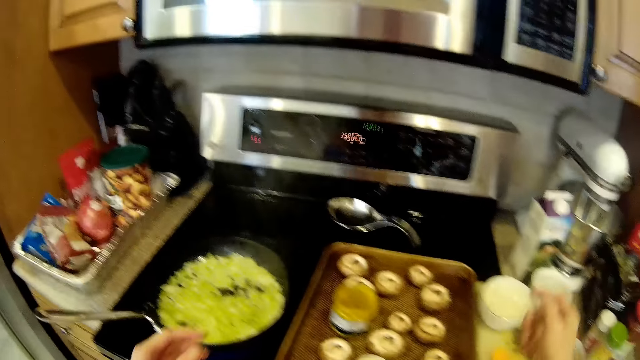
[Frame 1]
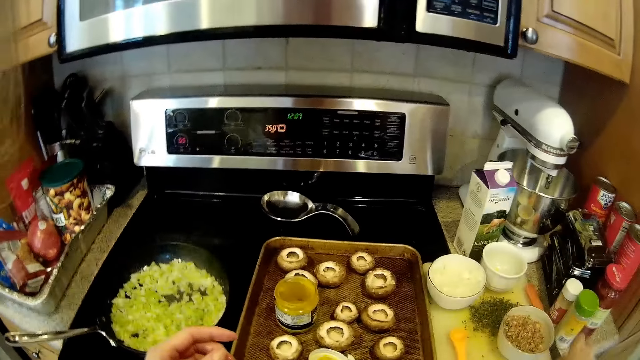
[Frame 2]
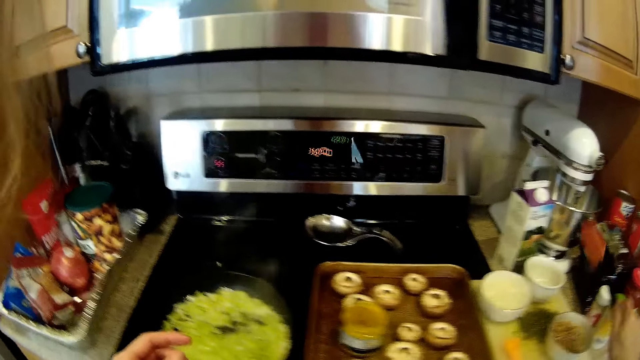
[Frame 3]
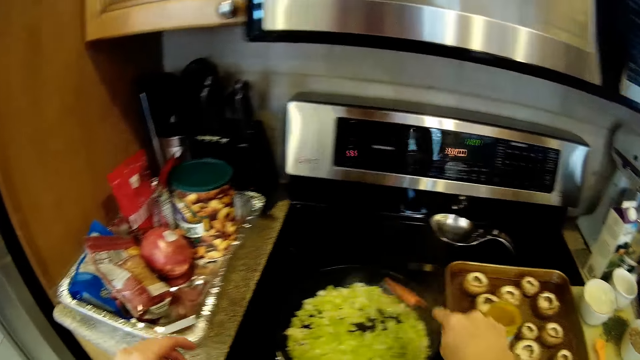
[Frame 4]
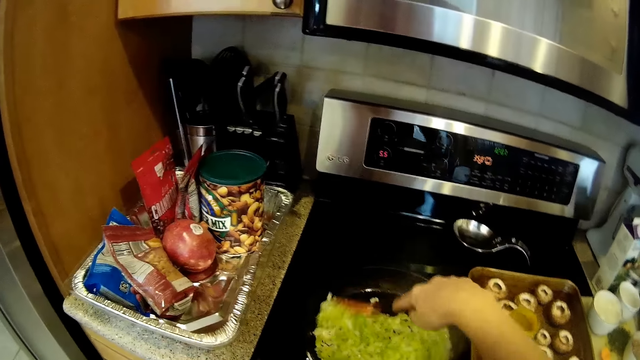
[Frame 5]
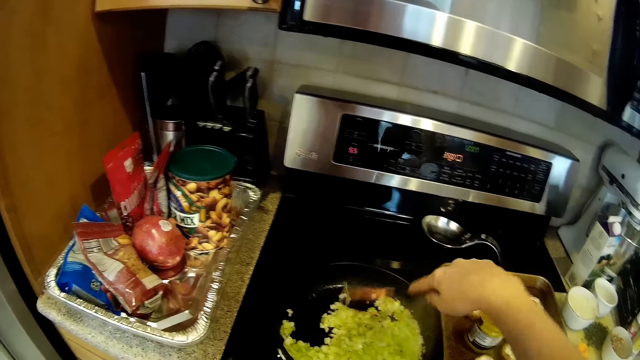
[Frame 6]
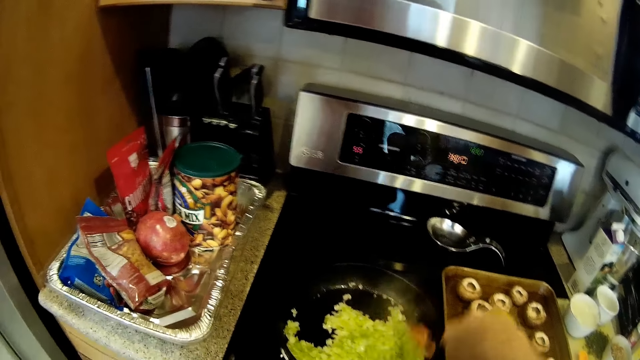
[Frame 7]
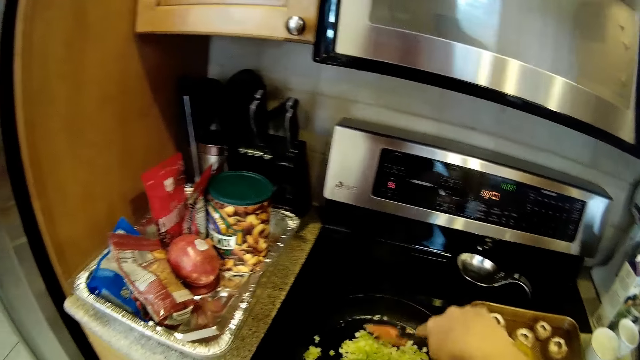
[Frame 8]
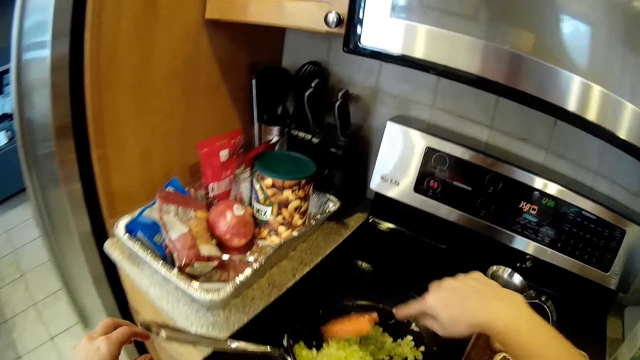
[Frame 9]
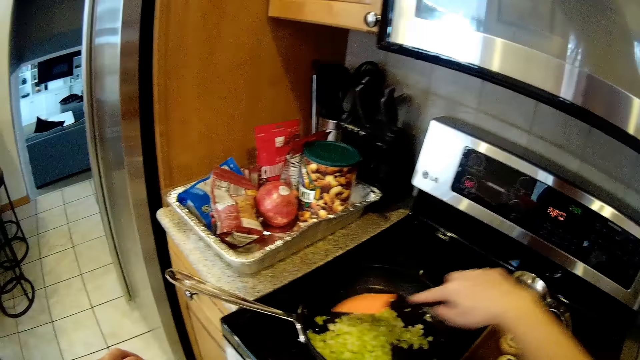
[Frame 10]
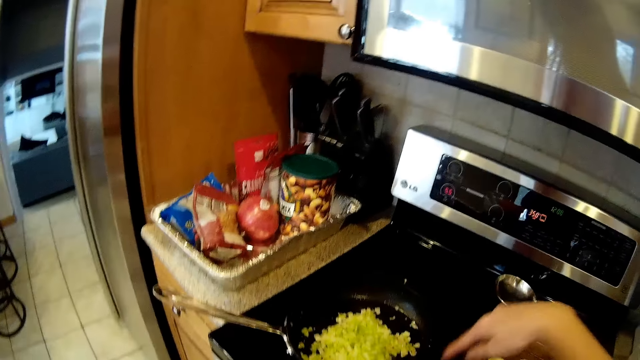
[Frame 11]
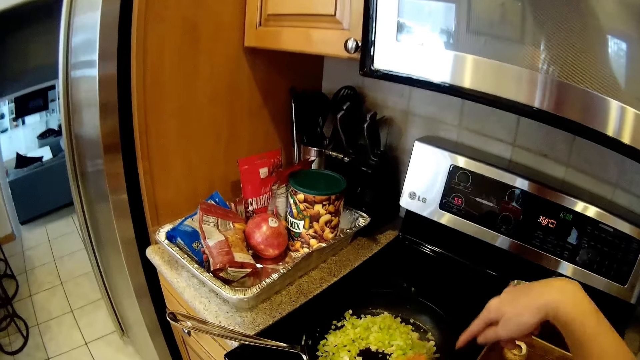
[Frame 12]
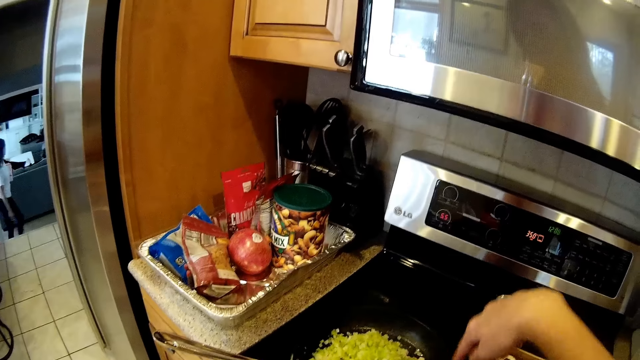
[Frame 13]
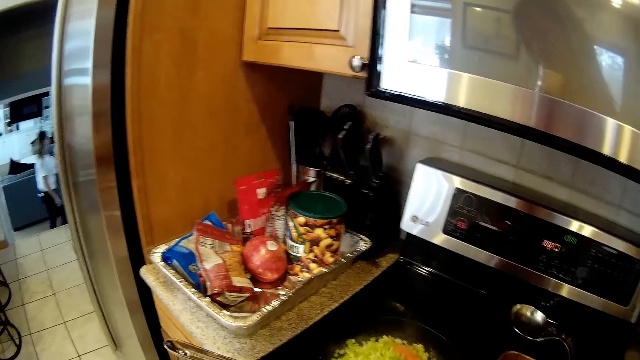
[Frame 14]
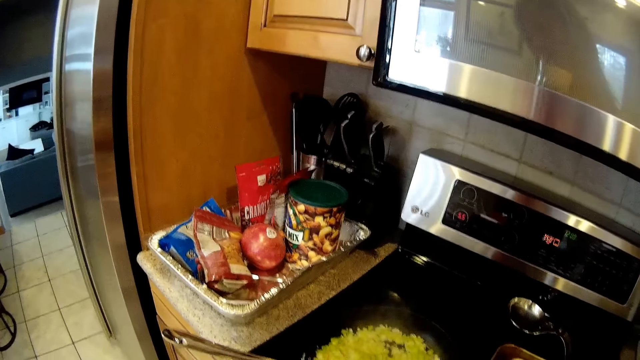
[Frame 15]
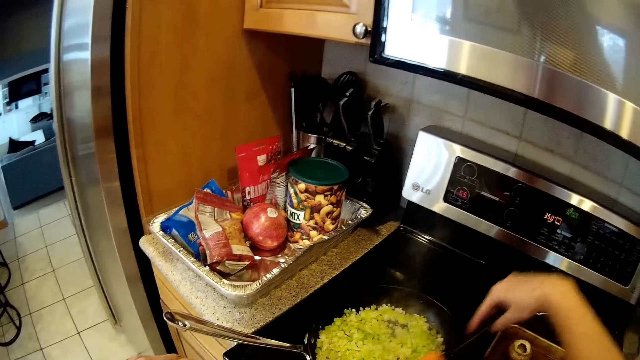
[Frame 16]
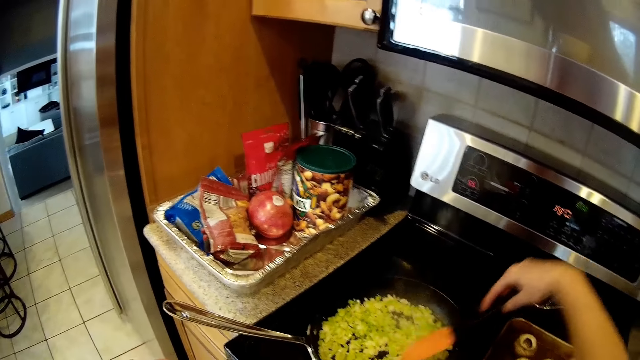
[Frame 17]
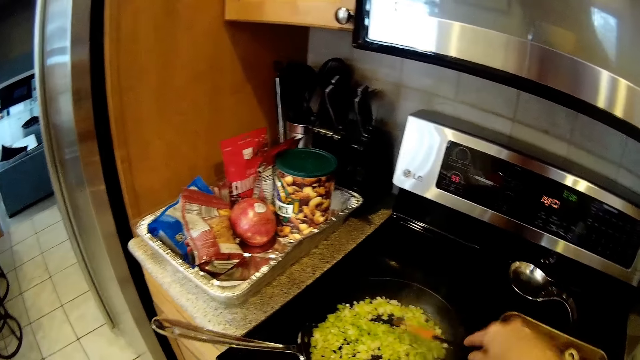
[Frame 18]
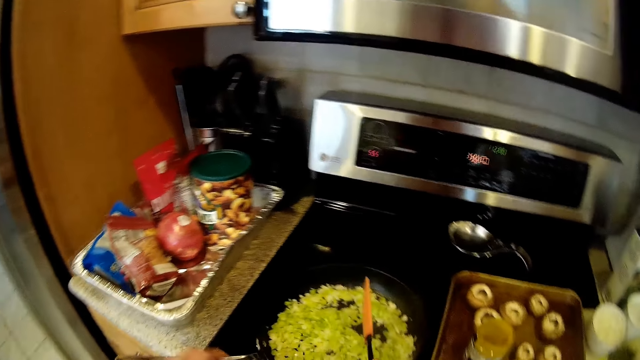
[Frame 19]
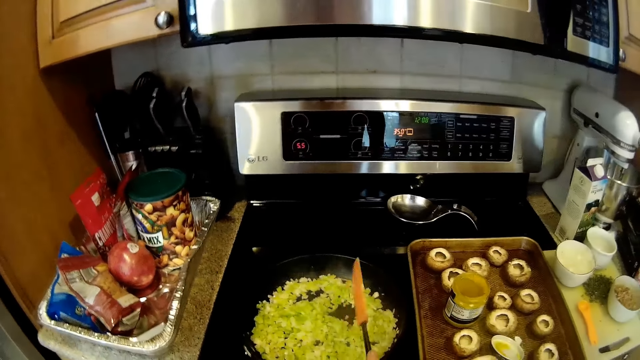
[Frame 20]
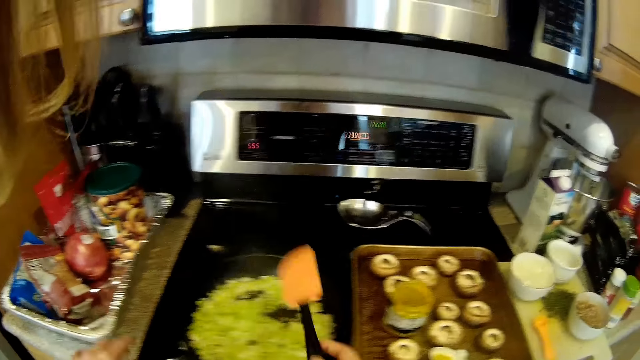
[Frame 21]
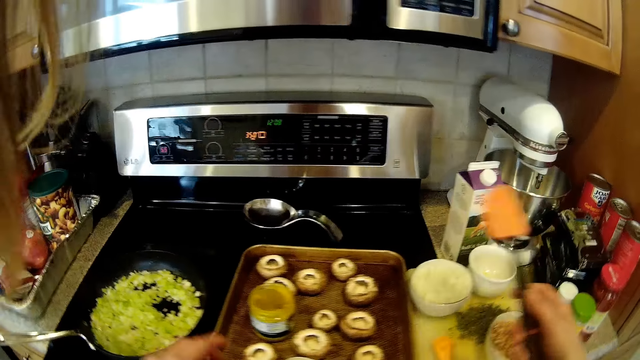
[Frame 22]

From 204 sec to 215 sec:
The camera wearer picks up the spatula on the tray on the kitchen slab with her right hand. She stirs the food in the frying pan with the spatula in her right hand. She hits the spatula on the edge of the frying pan with her right hand. She holds the frying pan on the cooker unit with her left hand.

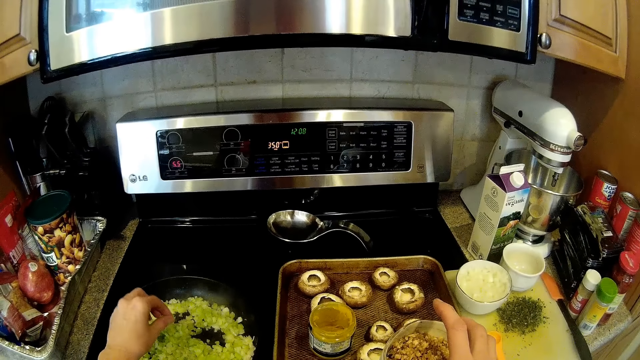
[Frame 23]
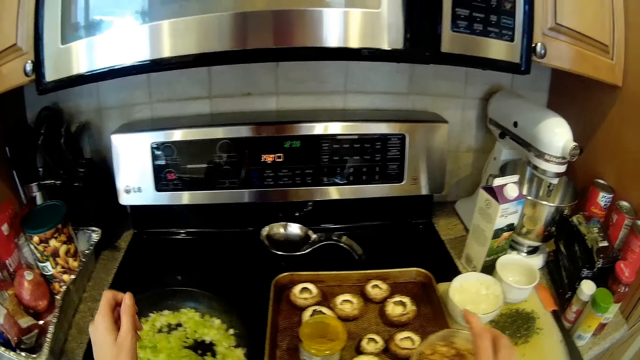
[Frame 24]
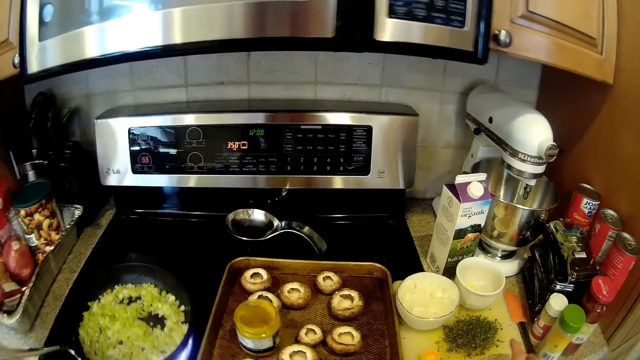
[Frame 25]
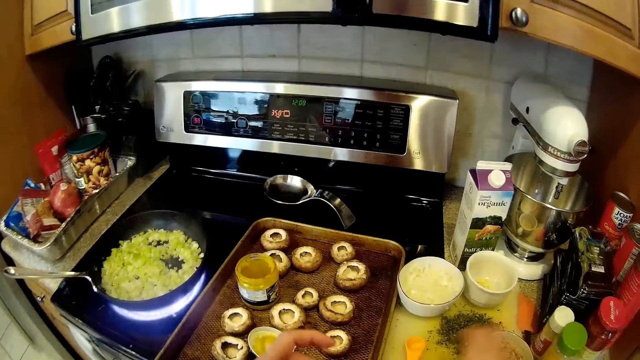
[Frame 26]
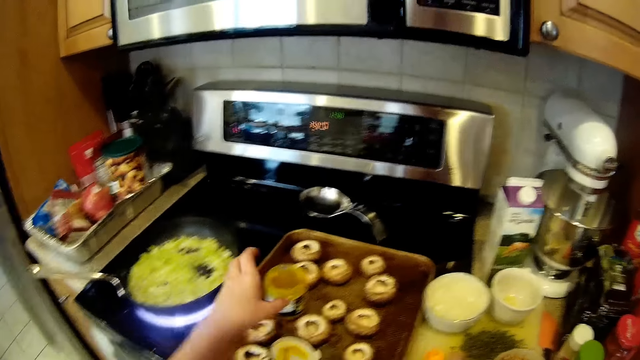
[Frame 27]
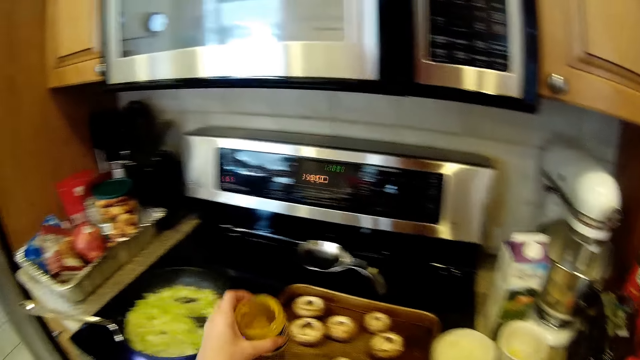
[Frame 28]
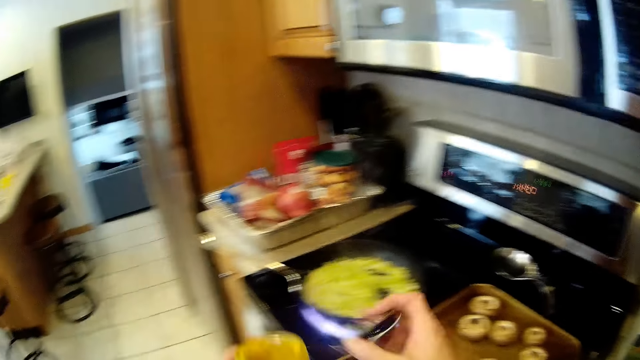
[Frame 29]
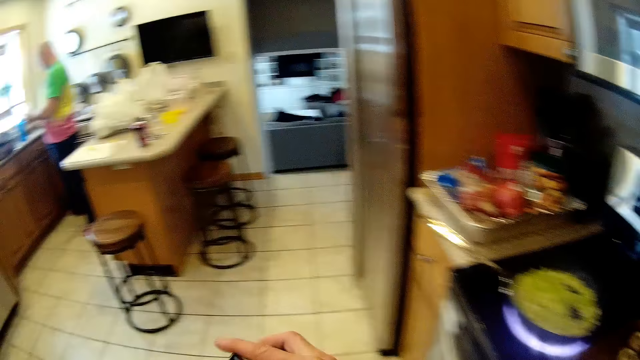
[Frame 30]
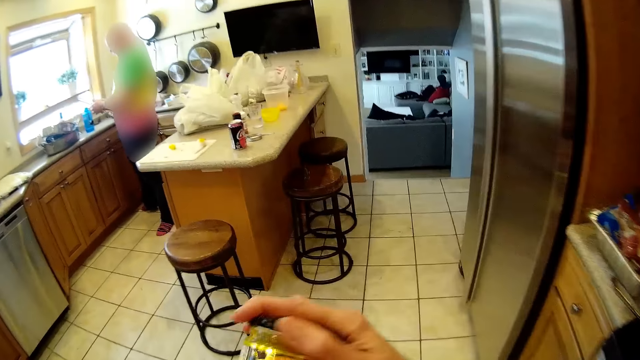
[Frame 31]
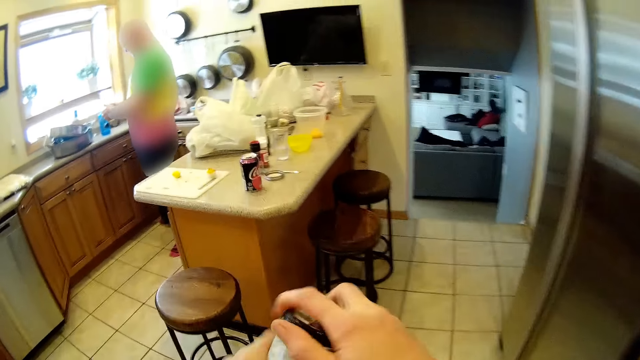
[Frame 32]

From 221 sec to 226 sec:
The camera wearer drops the bowl in her right hand on the tray on the kitchen slab. She picks up the jar on the tray on the cabinet with her left hand. She picks up the jar cover on the tray on the cabinet with her right hand. She closes the jar with its cover with both hands.

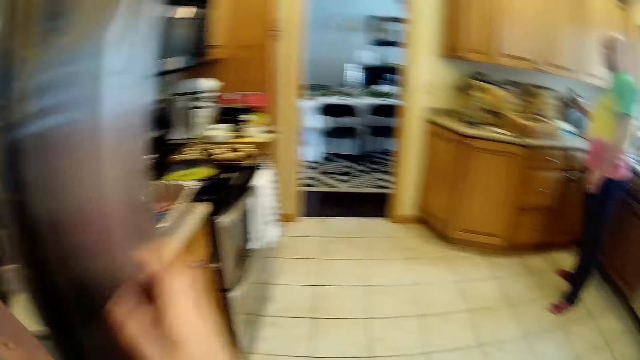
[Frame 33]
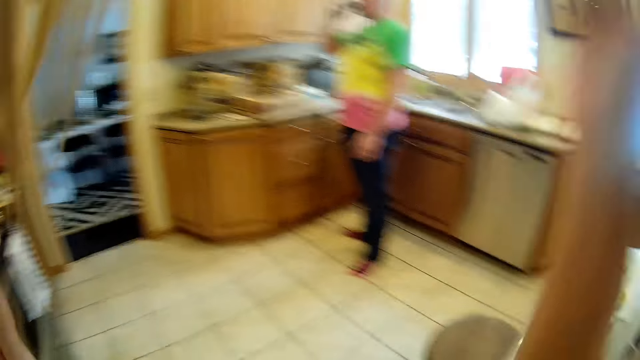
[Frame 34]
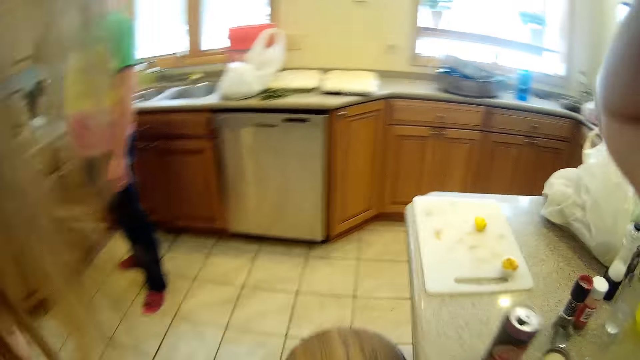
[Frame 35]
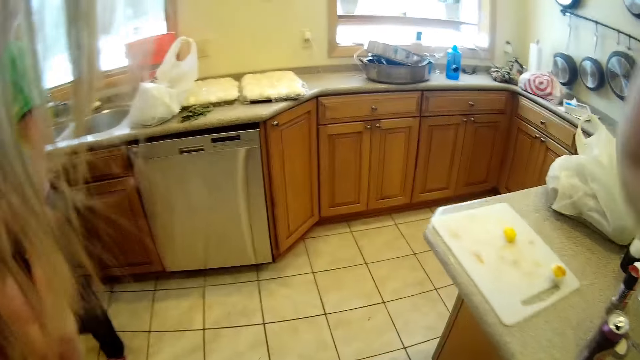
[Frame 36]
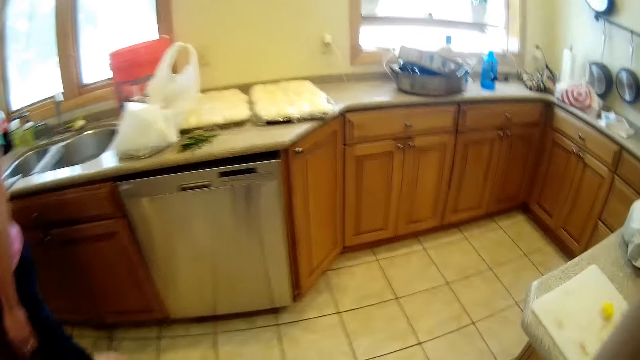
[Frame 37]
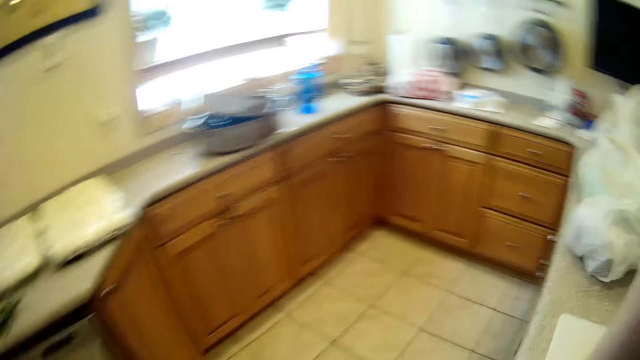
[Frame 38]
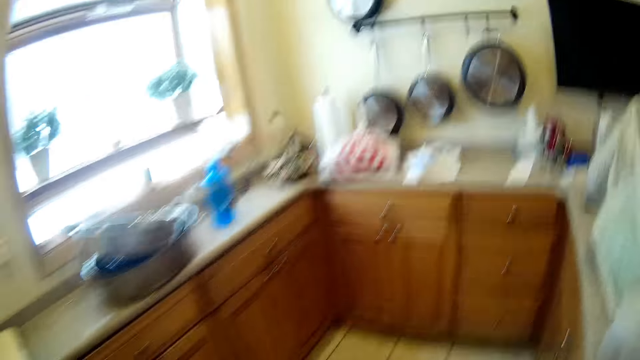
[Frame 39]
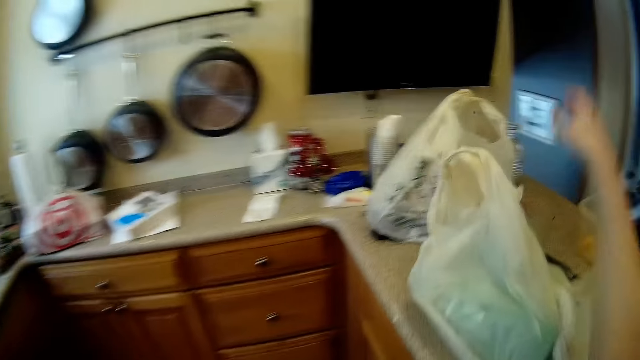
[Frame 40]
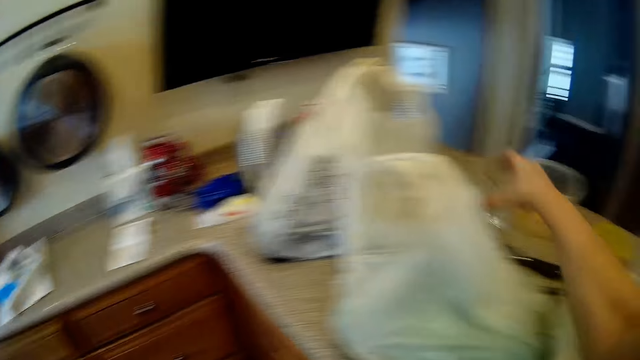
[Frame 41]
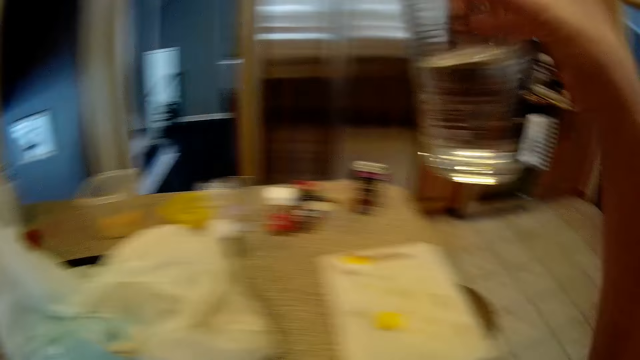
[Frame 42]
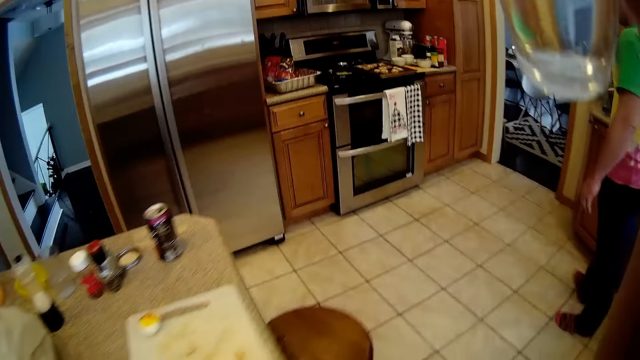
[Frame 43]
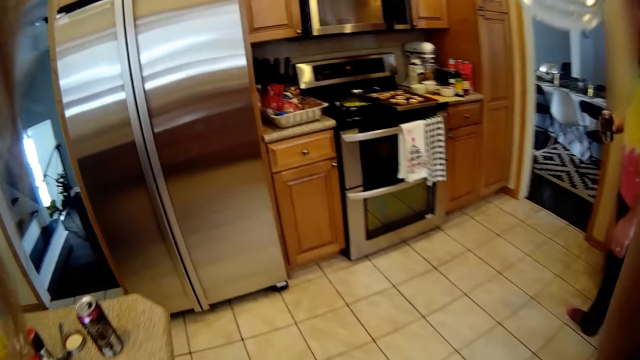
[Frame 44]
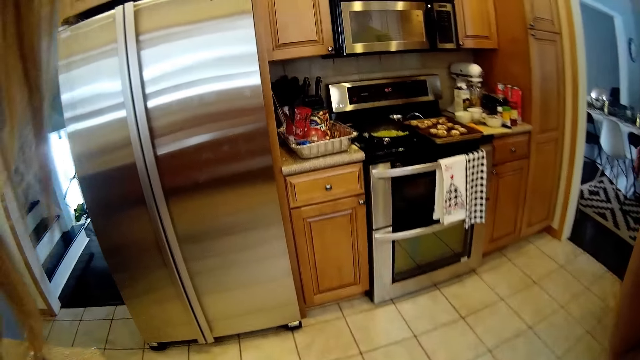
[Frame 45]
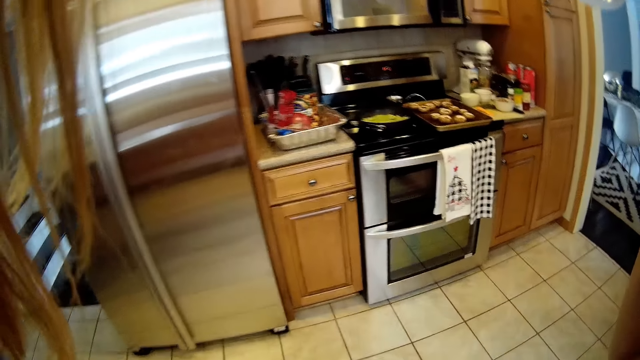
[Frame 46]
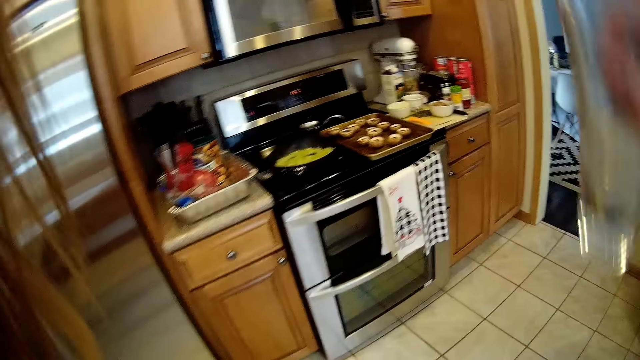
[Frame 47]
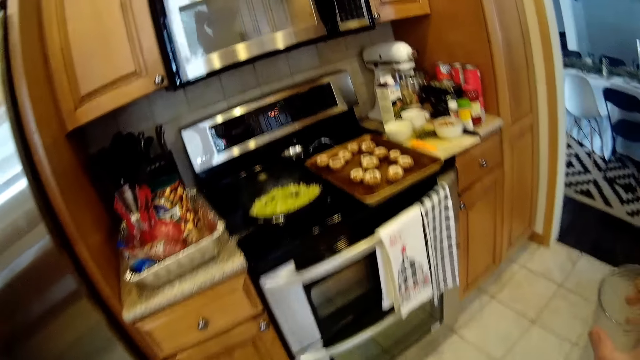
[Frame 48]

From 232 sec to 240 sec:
A man drinks water from a glass cup in the kitchen with his right hand. The camera wearer picks up a glass of water with her right hand from a table in the kitchen. She drinks water from the cup in her right hand. The man holds a drink can in his right hand.
